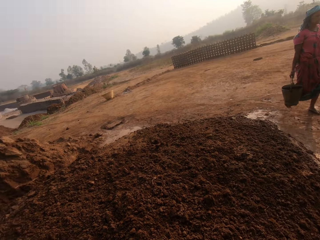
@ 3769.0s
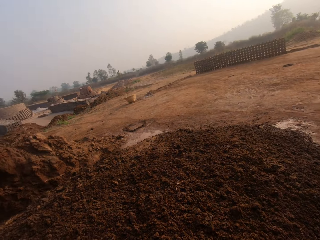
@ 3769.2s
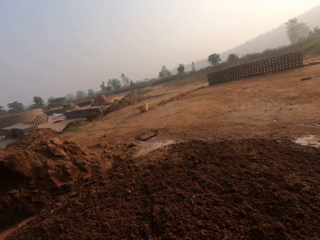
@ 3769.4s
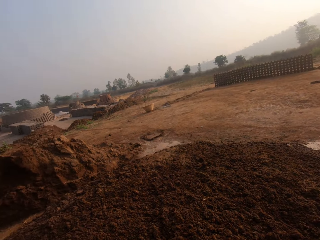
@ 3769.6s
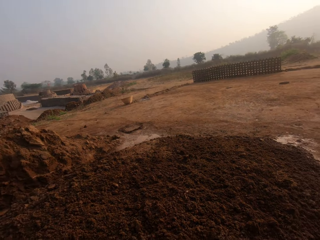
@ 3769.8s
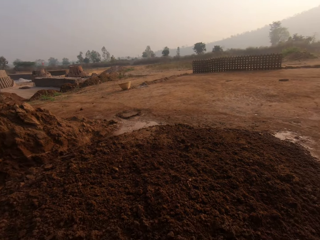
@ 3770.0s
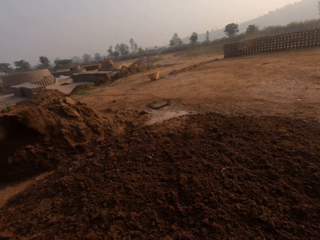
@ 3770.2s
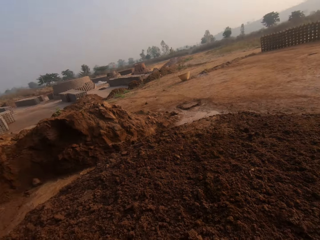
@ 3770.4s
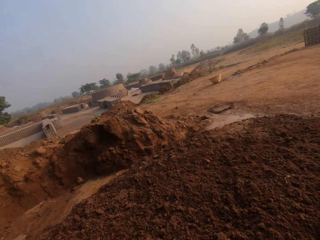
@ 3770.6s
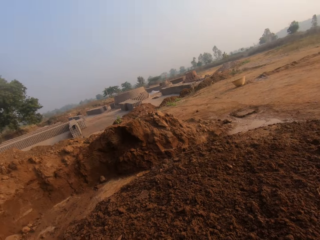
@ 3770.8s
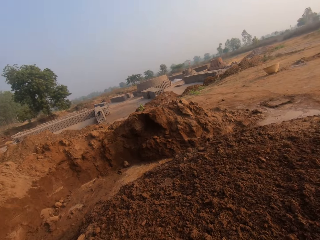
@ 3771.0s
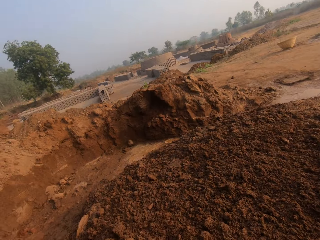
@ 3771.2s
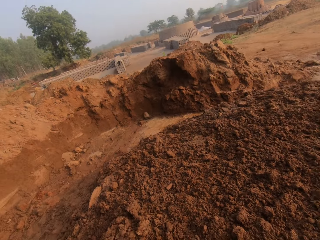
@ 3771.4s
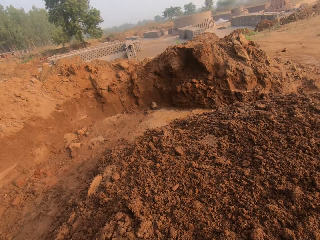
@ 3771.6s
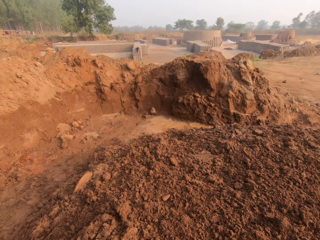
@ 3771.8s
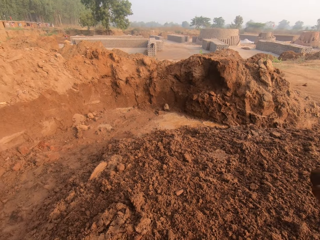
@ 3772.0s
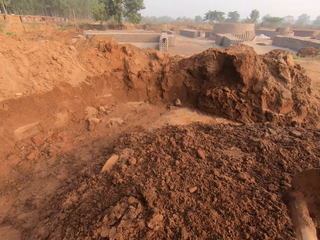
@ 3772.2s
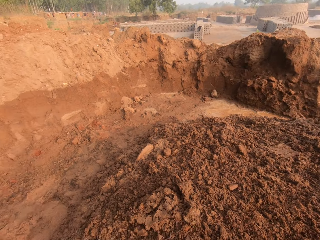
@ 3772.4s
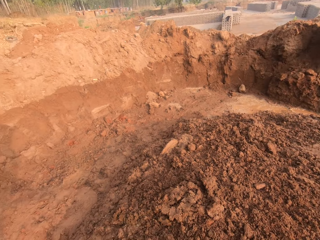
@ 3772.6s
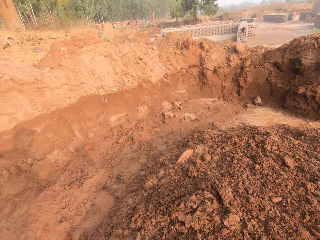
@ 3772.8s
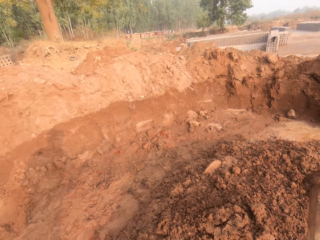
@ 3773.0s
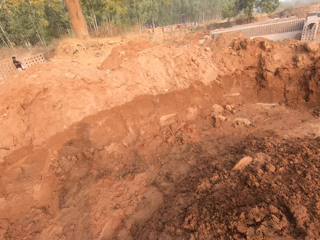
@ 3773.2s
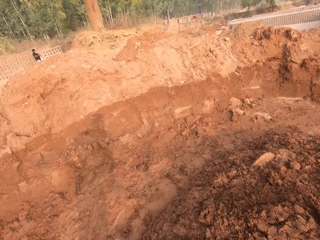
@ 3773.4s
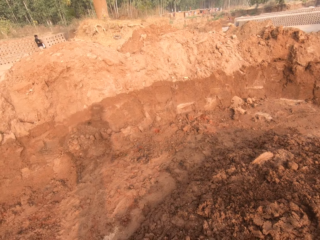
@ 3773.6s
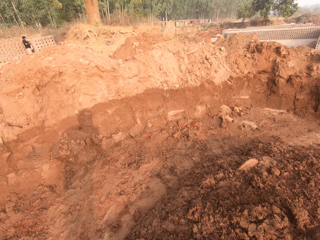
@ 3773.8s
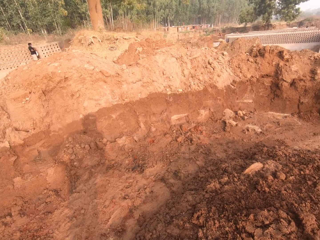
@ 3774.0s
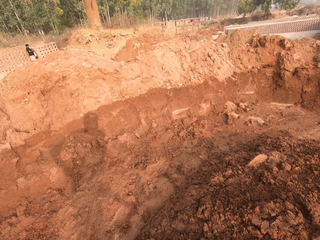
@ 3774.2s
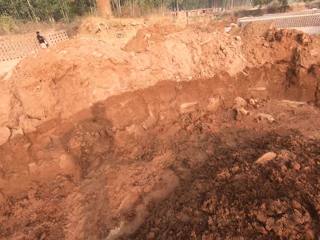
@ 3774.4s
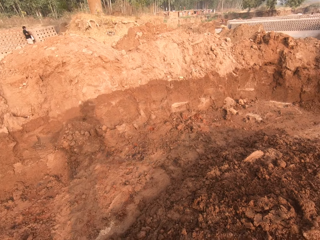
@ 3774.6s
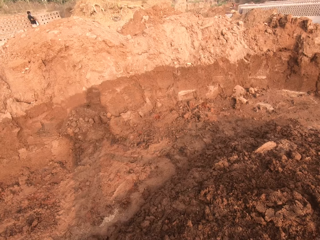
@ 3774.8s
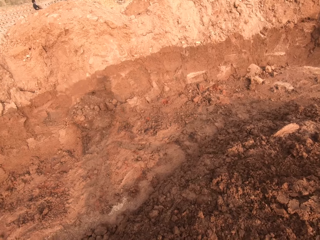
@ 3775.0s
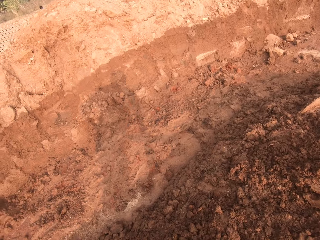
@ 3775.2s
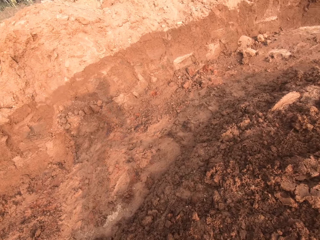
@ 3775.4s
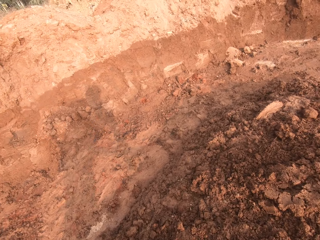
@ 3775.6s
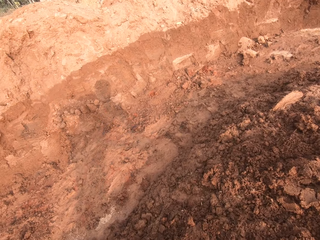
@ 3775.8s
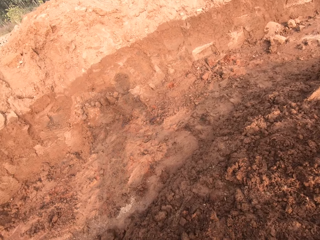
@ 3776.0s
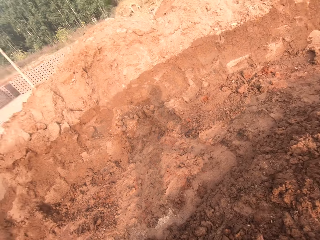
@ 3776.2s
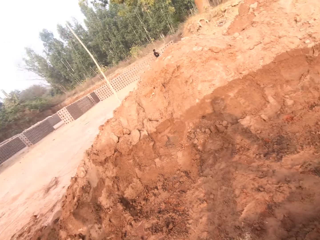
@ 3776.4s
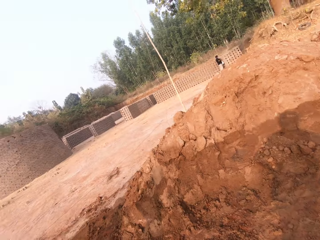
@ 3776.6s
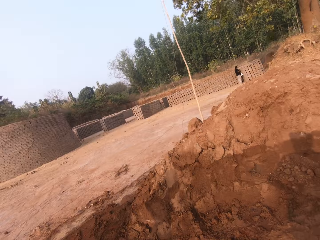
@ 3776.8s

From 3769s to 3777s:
The camera wearer moves around in the field. He throws soil on a heap in the field. A woman interacts with a man and the camera wearer. The camera wearer digs clay from the ground in a brickyard with the hoe in his hands. He looks around in the field.

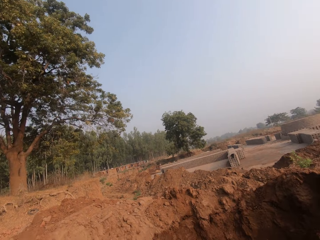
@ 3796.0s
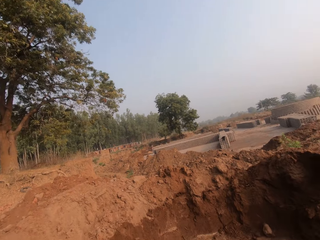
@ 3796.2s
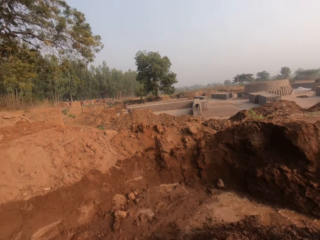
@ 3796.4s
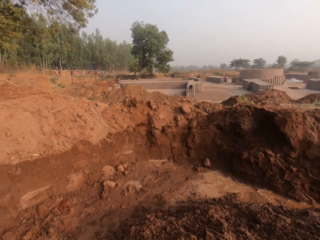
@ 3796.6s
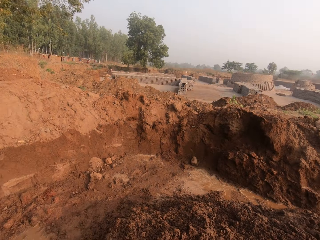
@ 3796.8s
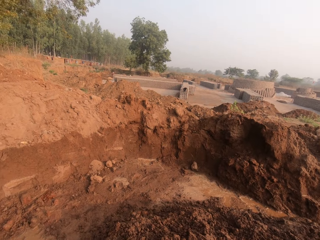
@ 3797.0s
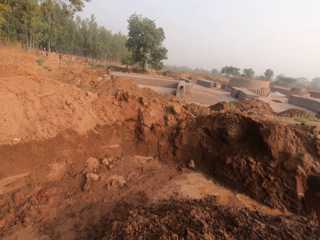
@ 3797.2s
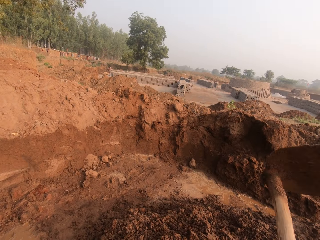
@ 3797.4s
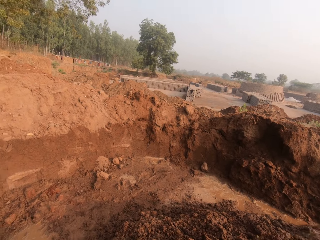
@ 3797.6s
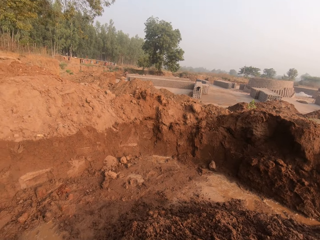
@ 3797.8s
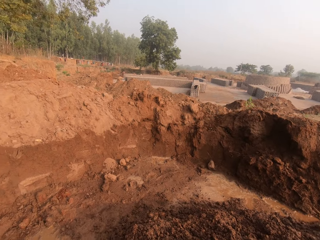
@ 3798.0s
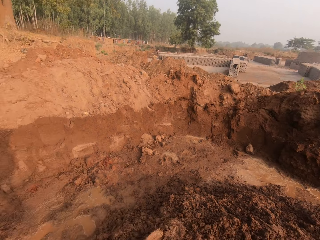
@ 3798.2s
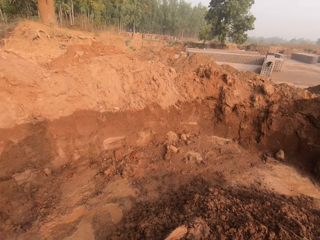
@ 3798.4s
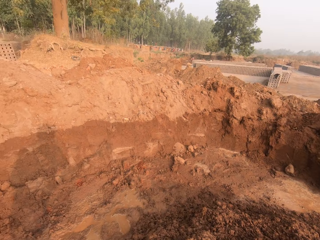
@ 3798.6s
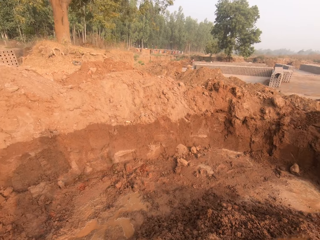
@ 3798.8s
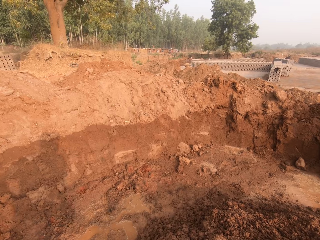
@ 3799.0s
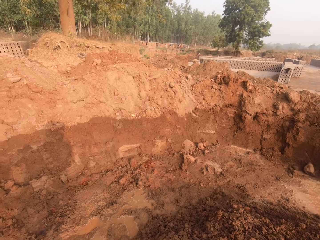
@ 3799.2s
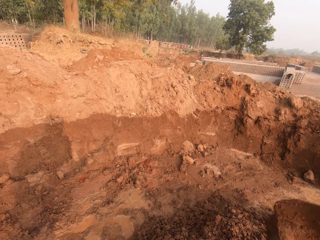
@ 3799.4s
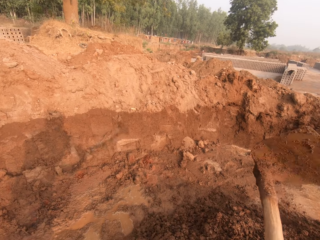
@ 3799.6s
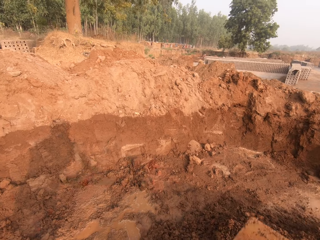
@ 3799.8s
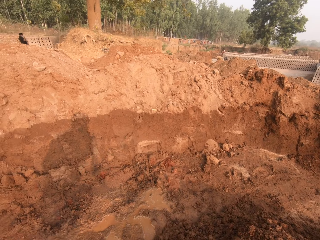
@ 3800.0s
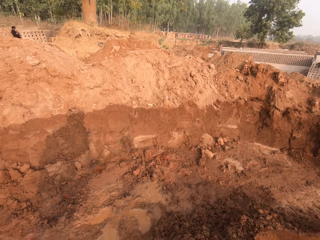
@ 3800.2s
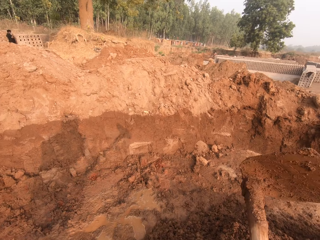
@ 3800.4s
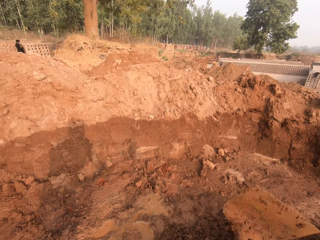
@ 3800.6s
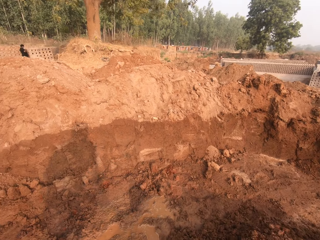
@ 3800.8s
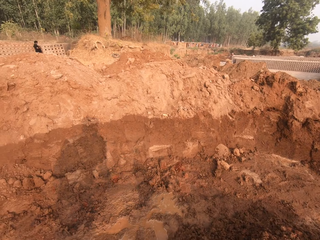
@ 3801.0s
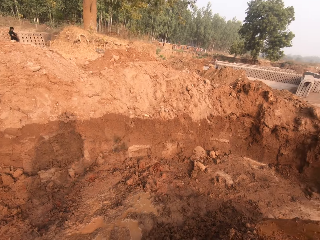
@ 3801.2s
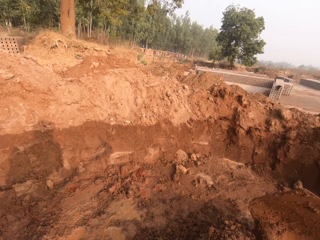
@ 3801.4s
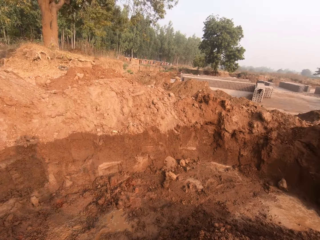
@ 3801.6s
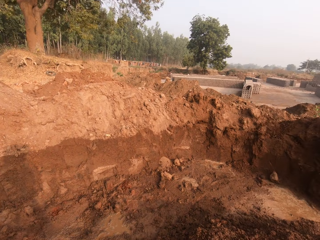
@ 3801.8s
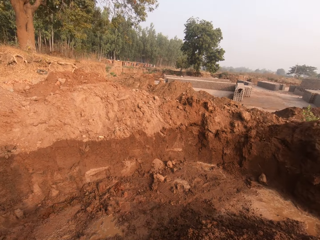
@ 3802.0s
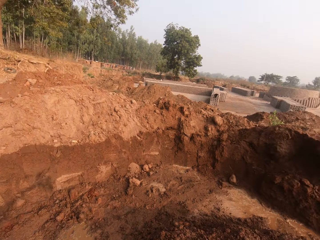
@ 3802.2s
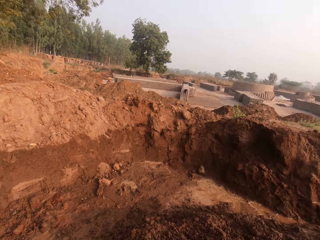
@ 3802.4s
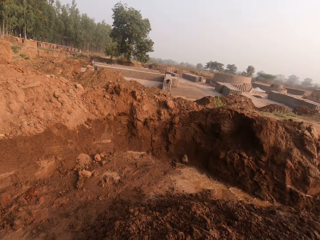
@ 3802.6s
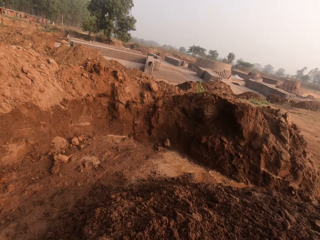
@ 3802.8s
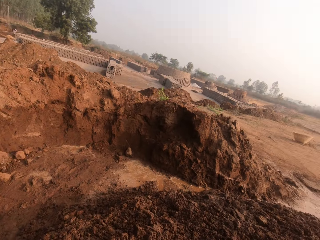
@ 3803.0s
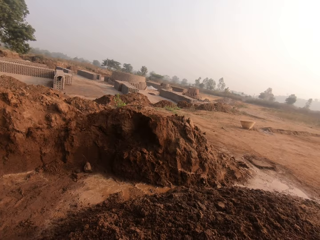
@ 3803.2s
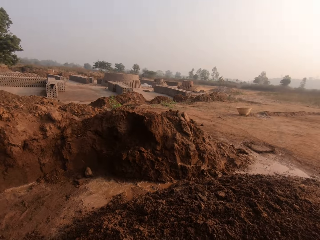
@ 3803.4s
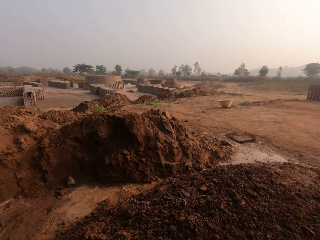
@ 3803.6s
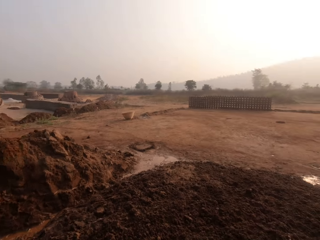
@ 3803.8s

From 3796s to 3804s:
The camera wearer breaks some clay on the ground with the edge of a hoe in both hands. They dig the ground.

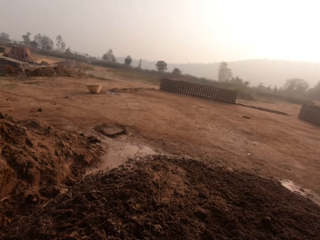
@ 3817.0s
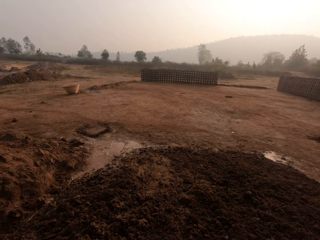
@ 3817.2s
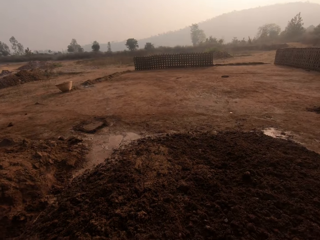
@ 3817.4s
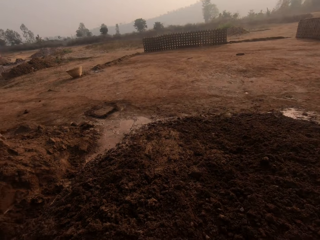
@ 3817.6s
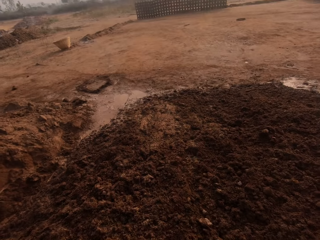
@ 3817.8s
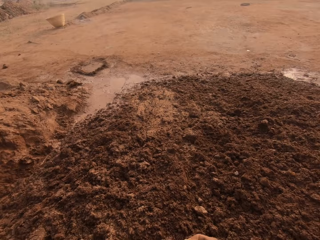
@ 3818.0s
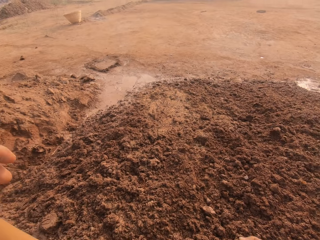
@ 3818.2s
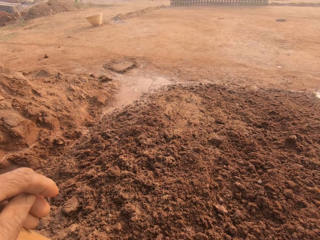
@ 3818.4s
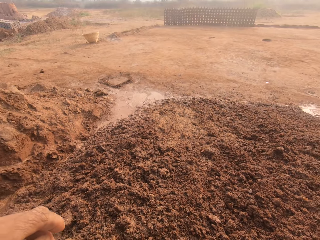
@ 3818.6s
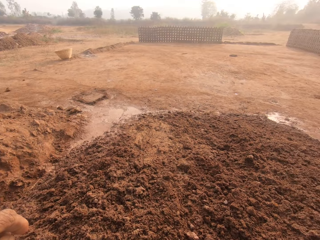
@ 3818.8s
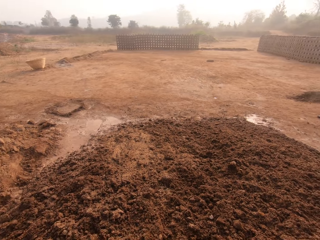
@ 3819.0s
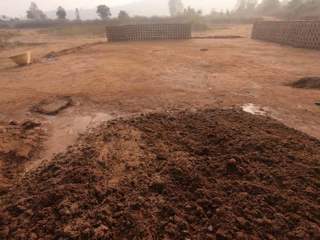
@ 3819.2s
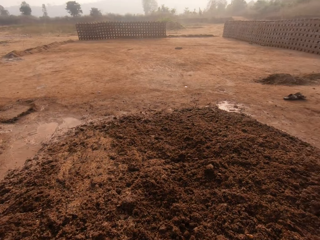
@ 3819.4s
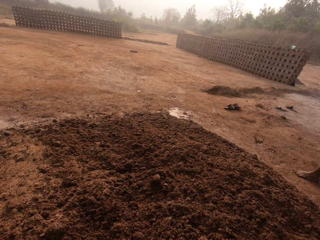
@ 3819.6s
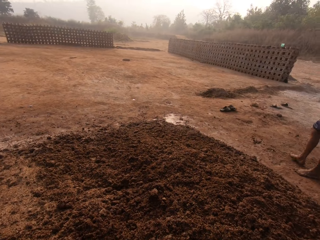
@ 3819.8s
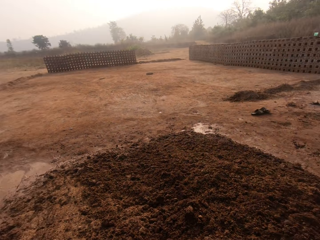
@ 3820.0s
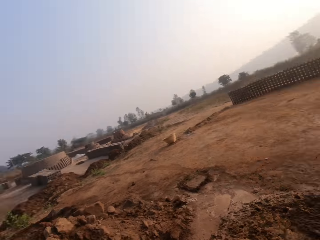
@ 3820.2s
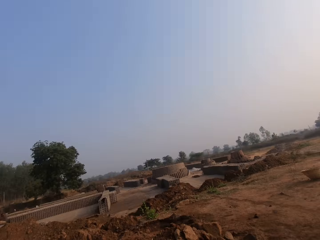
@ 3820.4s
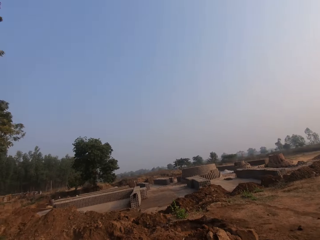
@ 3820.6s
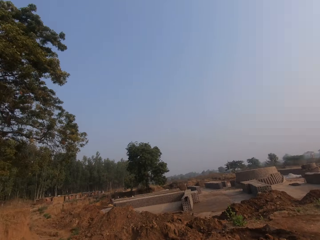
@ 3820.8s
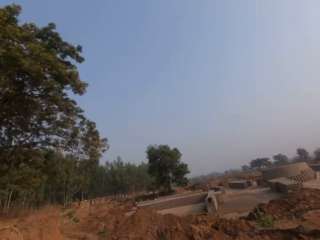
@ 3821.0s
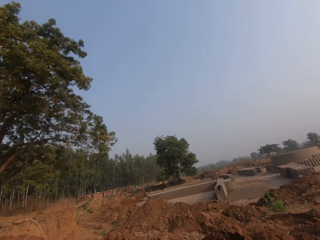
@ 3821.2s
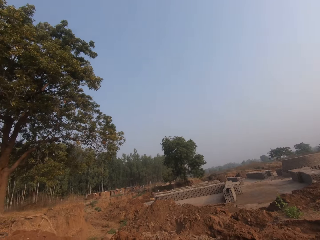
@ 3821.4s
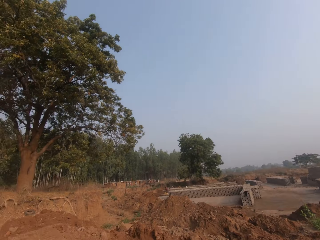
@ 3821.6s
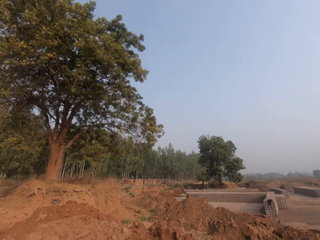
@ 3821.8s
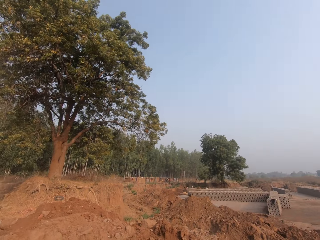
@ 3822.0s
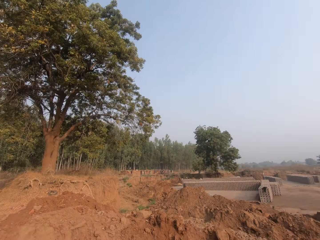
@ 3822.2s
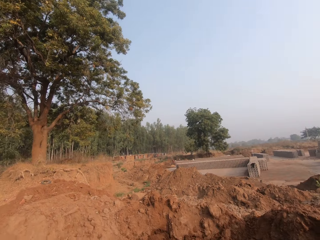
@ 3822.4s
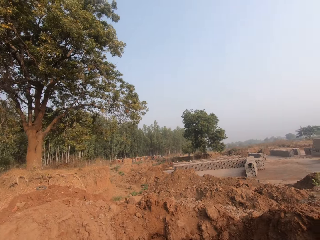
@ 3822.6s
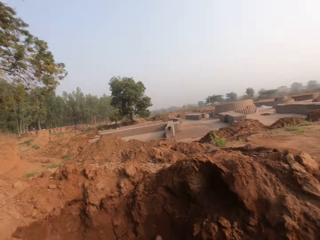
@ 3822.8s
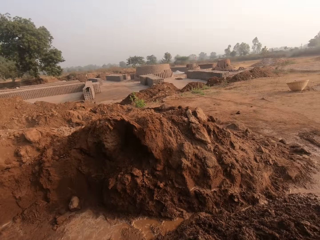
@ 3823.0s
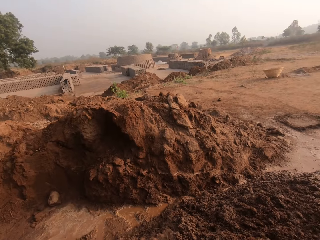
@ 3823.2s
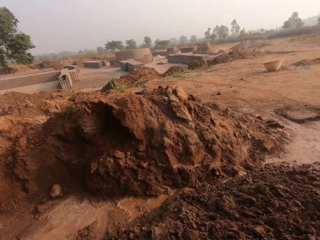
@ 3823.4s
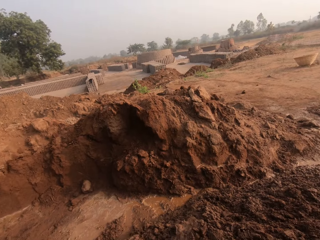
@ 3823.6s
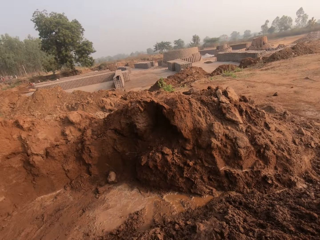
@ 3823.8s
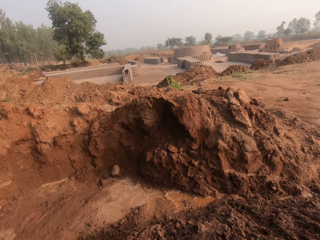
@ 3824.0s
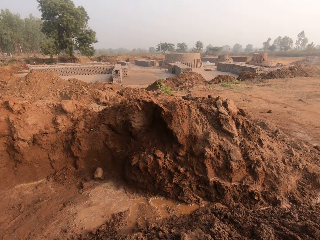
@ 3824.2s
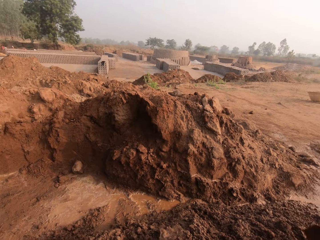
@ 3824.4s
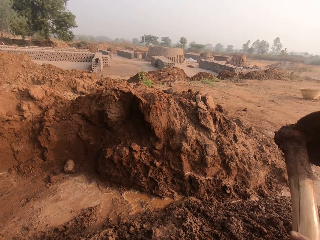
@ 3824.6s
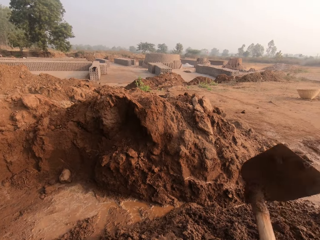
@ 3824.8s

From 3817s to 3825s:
The camera wearer holds the hoe with his left hand. He looks around. He breaks the clay on the ground with the edge of the hoe in both hands.
